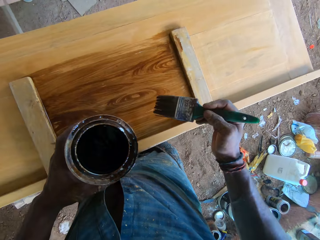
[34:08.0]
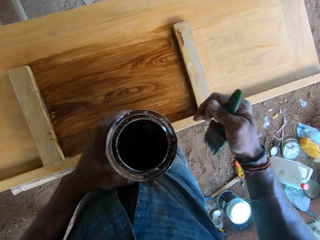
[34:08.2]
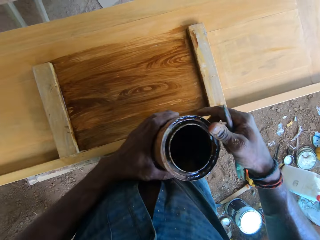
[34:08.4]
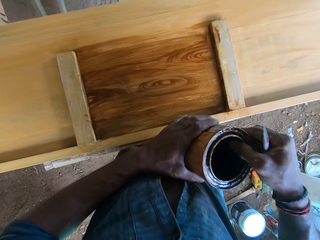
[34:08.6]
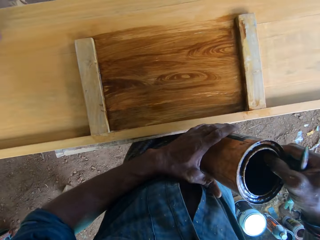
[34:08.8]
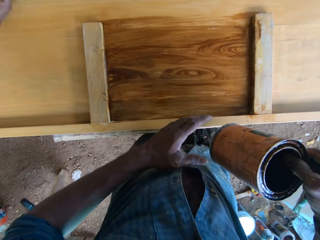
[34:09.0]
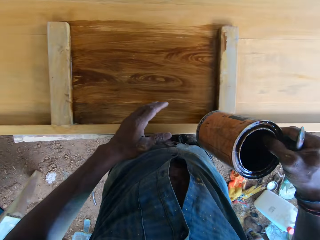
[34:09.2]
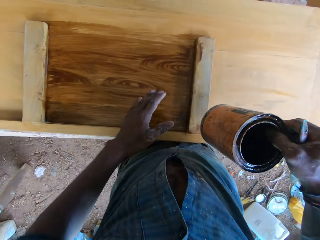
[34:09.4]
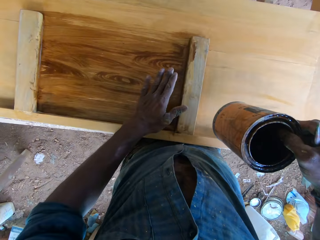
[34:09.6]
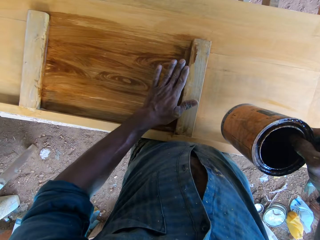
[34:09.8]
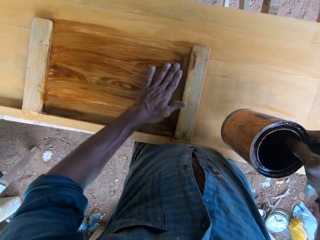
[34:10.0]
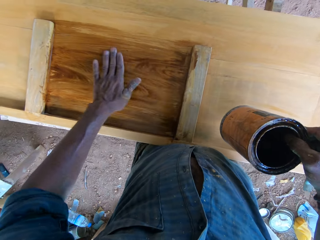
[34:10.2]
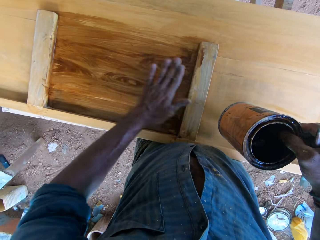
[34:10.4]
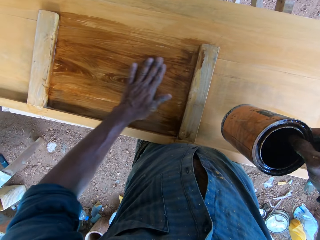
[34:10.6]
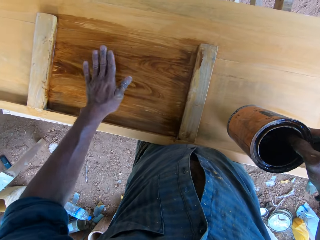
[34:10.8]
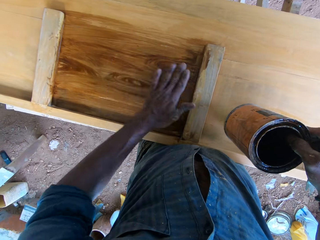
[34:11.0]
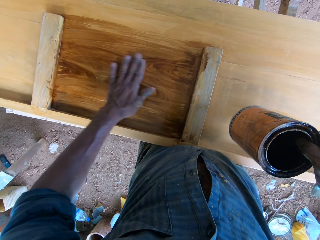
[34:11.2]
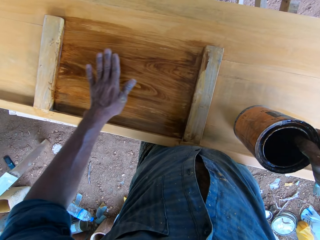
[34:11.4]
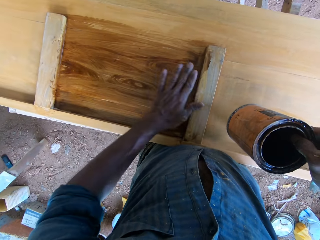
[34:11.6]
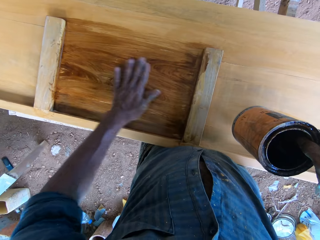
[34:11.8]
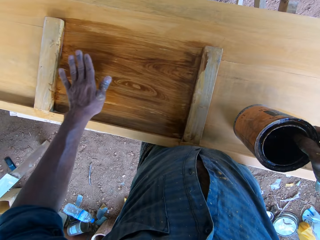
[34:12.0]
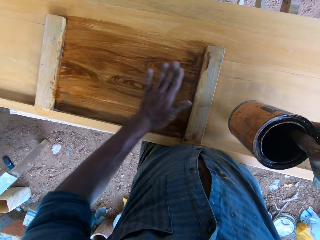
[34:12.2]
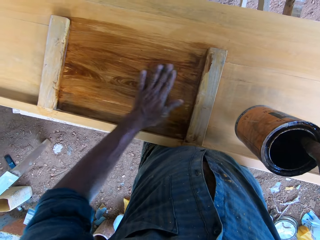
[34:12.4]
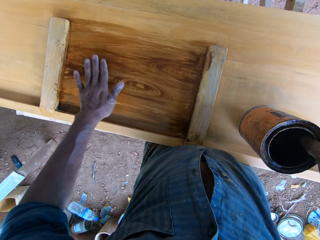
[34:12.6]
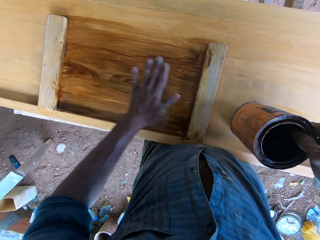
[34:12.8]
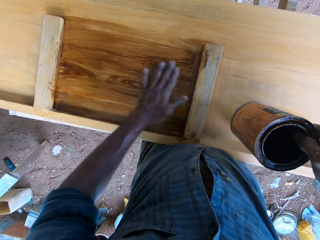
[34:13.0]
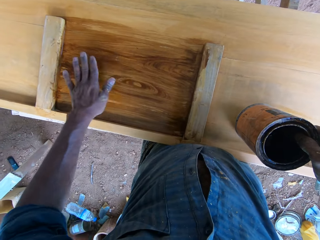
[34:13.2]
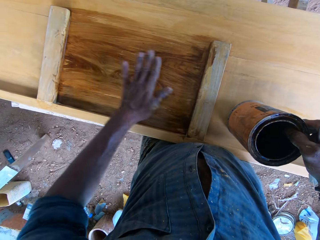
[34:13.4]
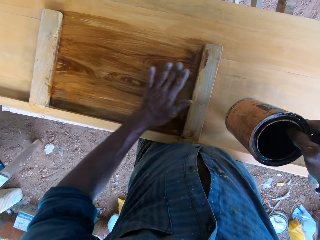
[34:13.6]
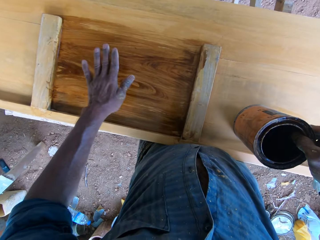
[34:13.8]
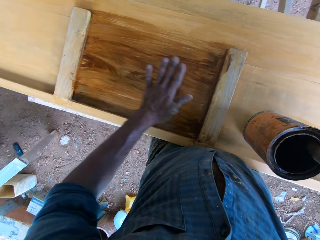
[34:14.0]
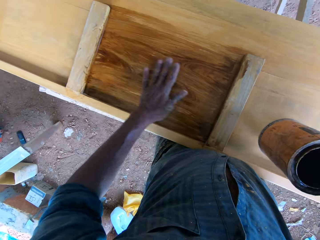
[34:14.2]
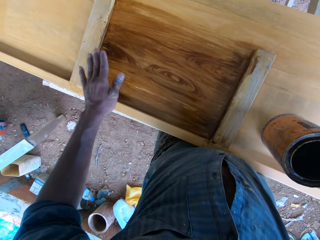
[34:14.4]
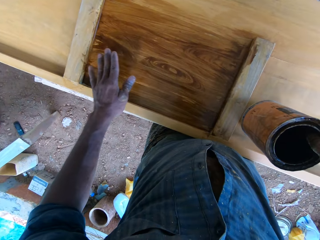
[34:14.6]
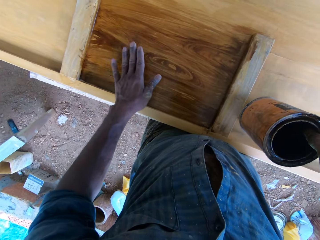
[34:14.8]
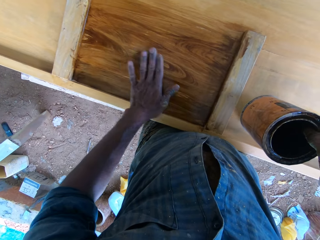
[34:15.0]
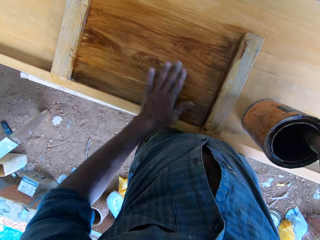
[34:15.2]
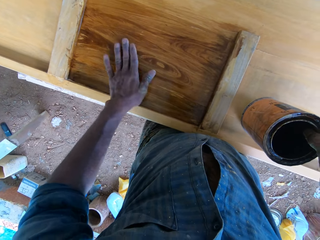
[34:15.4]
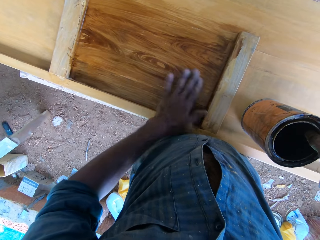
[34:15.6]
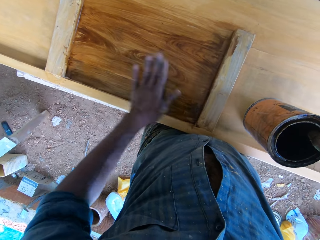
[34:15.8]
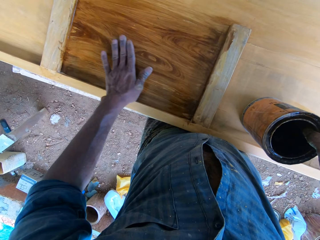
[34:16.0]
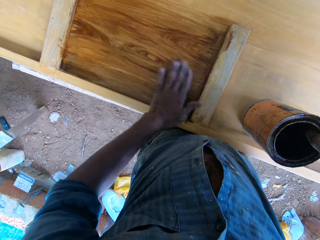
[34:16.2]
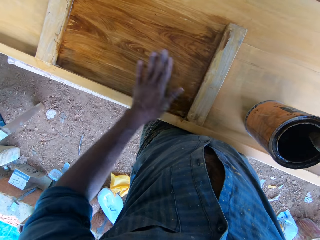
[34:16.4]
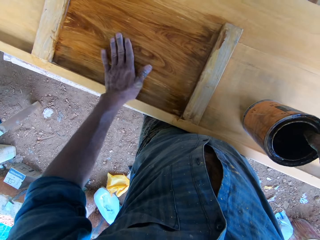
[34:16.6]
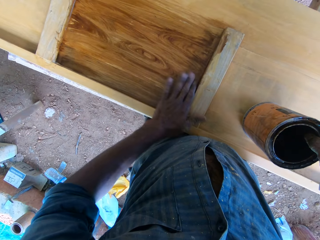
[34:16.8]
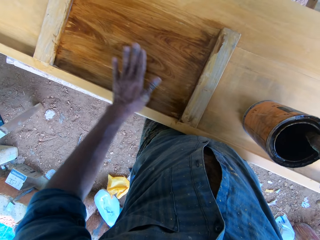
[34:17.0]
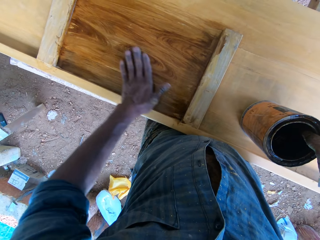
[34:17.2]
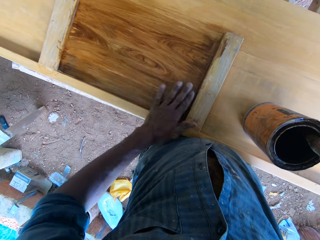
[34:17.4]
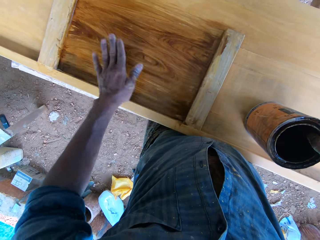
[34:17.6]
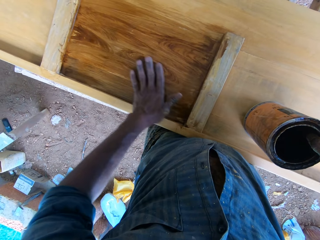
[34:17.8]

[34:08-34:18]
The camera wearer holds the paint container in his right hand. He smoothens the paint on the wooden bed frame with his left hand.

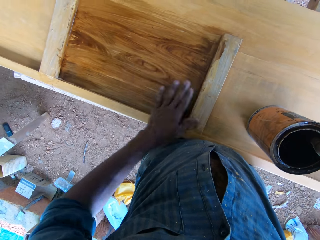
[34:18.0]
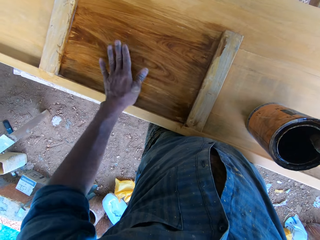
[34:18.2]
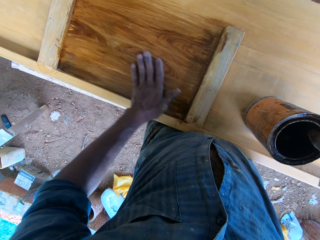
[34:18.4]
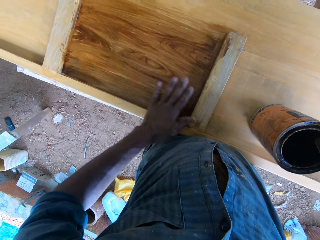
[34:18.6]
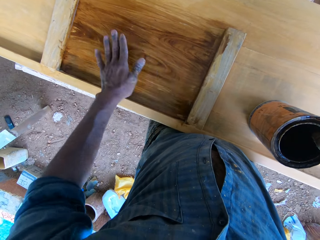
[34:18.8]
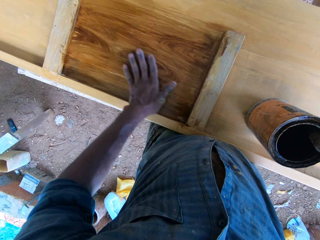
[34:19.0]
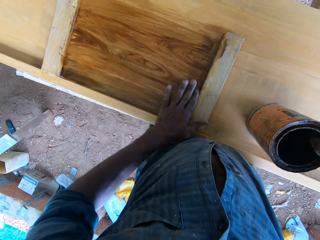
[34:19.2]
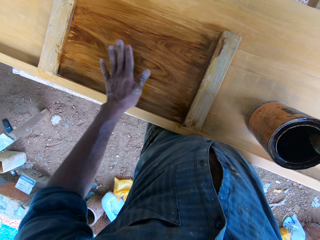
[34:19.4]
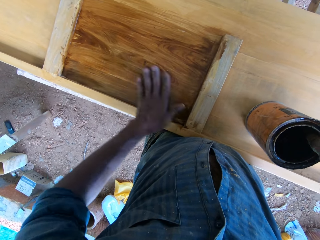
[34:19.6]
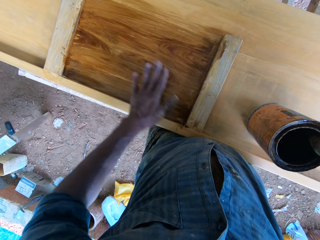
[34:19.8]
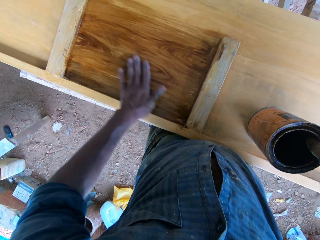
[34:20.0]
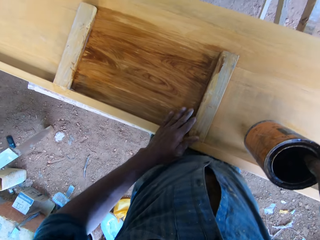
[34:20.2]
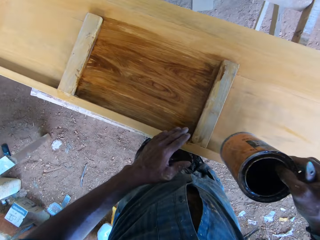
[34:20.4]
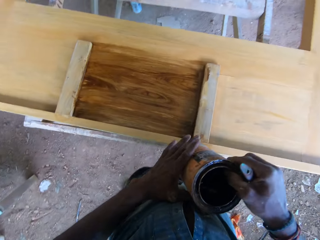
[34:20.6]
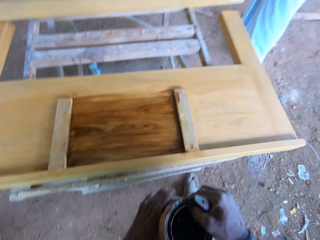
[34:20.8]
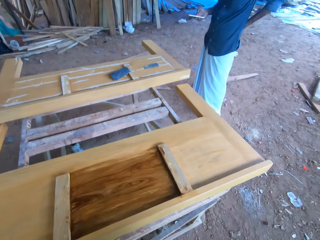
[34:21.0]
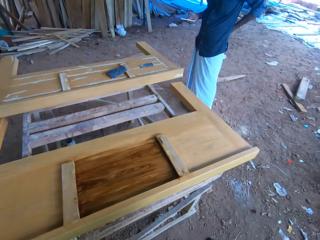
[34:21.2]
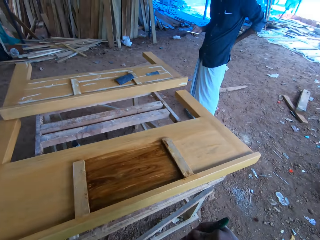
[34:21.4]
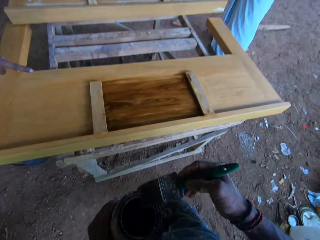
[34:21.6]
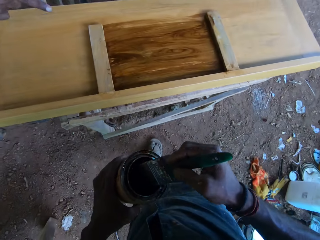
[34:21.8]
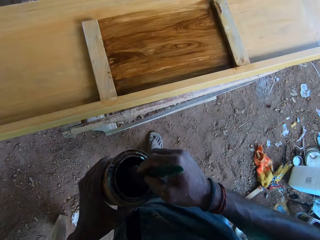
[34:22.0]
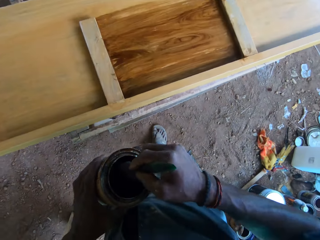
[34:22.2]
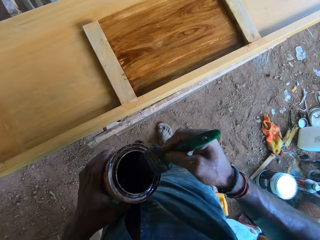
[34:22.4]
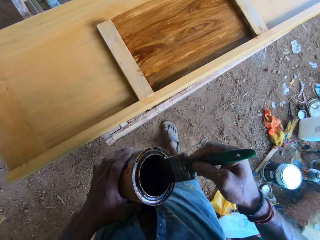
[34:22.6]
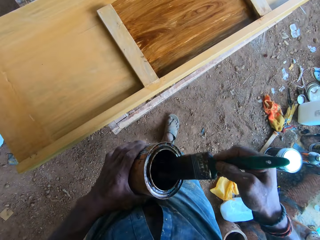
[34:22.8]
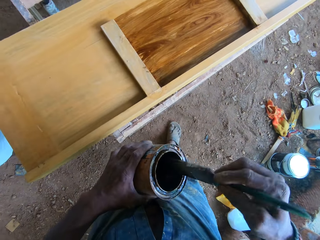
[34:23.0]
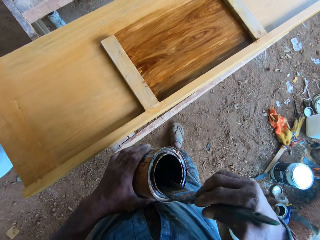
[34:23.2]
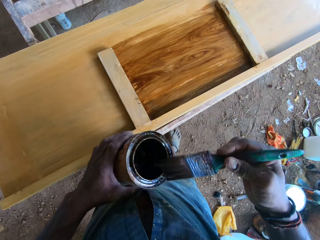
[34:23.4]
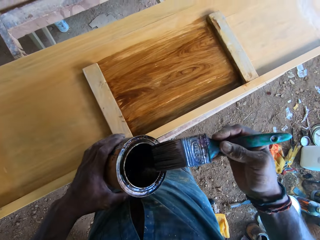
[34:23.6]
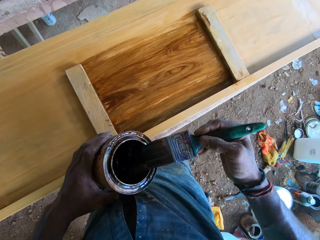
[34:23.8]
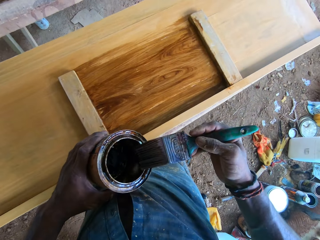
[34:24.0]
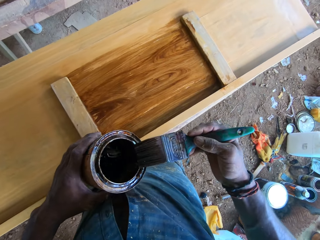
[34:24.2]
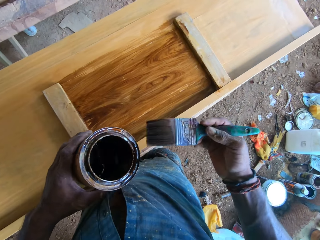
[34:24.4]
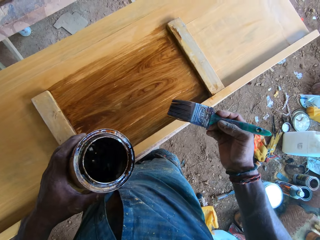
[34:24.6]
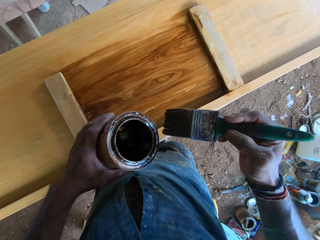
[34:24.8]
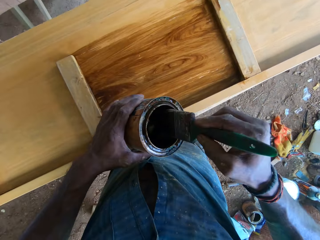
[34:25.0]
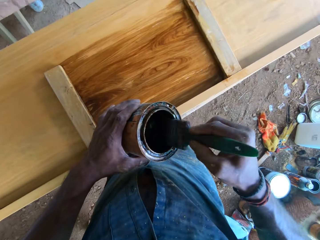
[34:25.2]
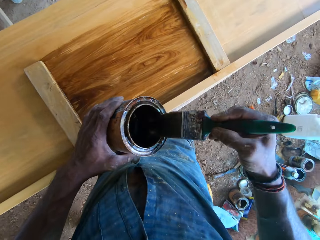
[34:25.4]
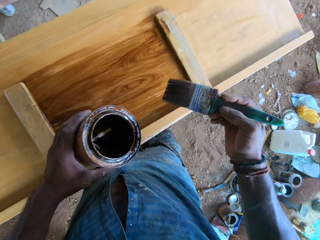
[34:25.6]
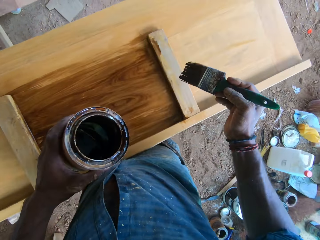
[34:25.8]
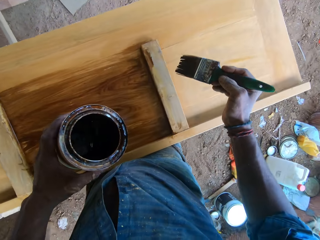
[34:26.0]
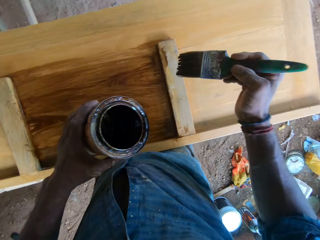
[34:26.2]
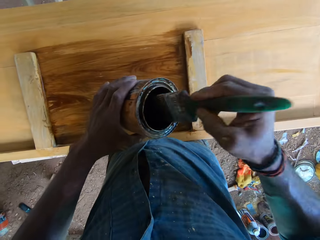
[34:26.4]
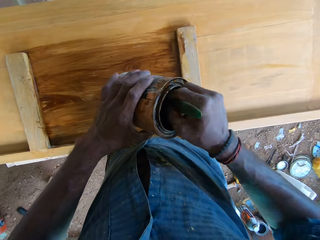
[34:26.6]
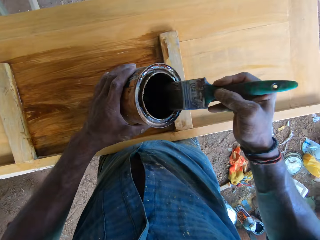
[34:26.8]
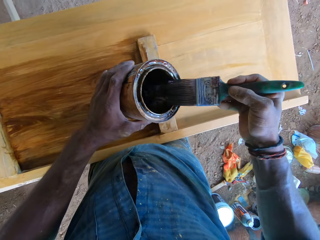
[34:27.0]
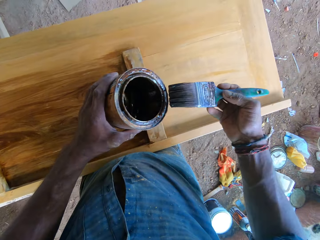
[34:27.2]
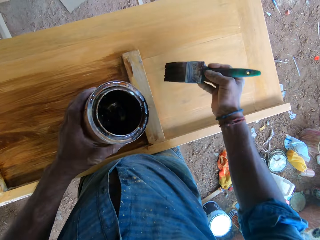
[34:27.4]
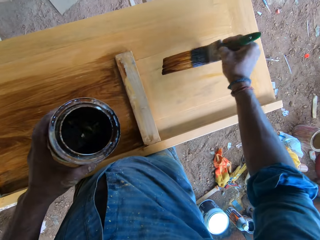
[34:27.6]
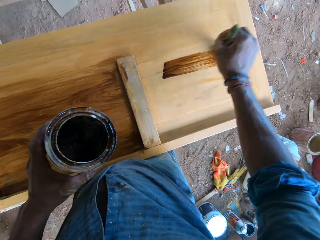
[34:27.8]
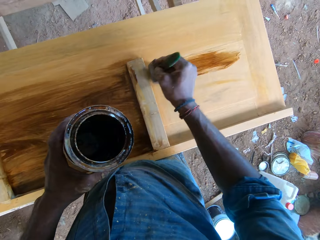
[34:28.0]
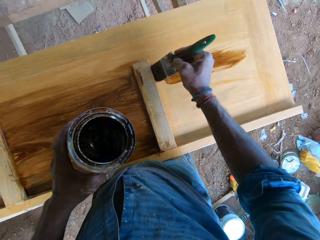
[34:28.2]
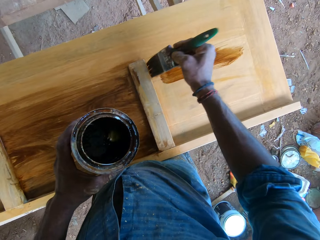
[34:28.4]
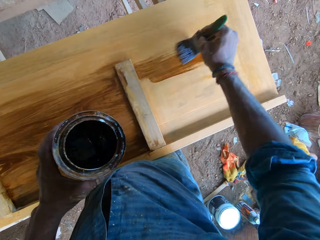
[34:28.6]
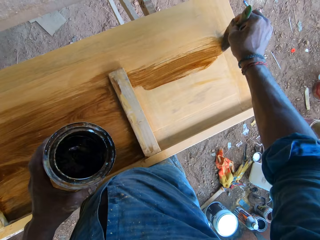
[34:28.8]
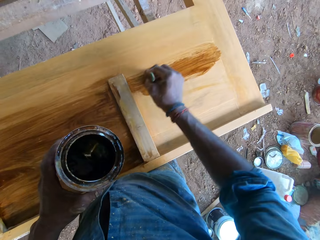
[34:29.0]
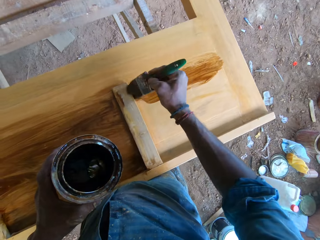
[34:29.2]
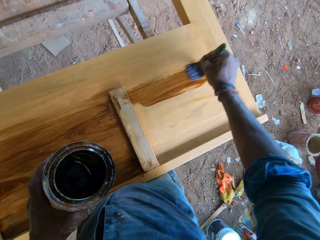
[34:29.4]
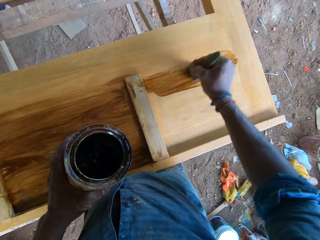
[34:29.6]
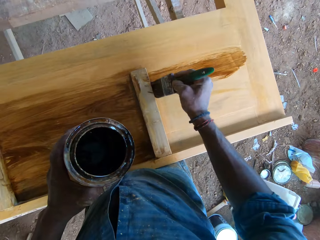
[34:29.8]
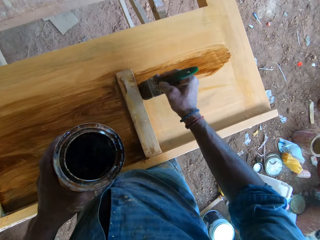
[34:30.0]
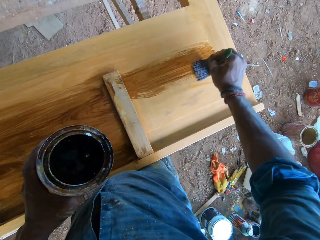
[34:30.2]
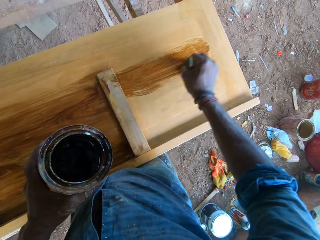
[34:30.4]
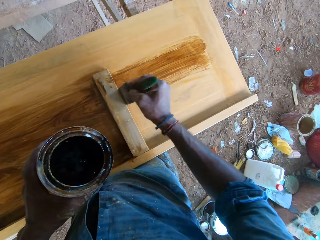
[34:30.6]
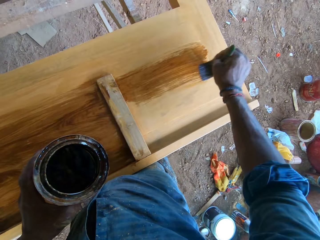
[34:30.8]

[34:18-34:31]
The camera wearer holds the paint container in his left hand. He dips the paintbrush in his right hand in the paint container in his left hand. He cleans the paintbrush in his right hand on the paint container in his left hand. He dips the paintbrush in his right hand in the paint container in his left hand. He dips it again. He paints the wooden bed frame with the paintbrush in his right hand.
